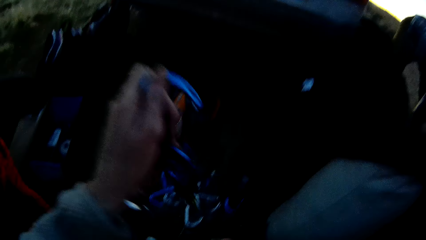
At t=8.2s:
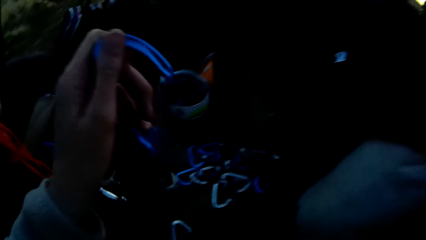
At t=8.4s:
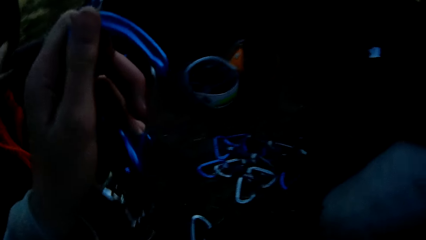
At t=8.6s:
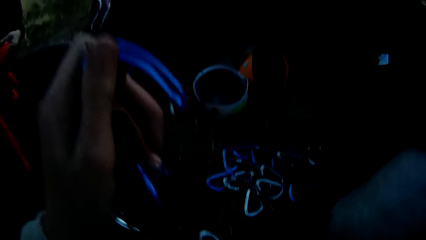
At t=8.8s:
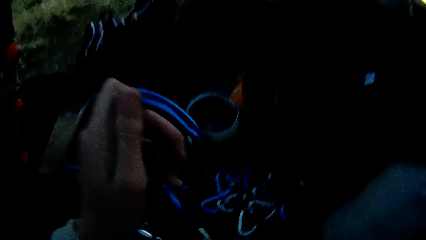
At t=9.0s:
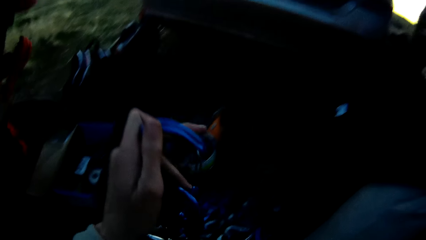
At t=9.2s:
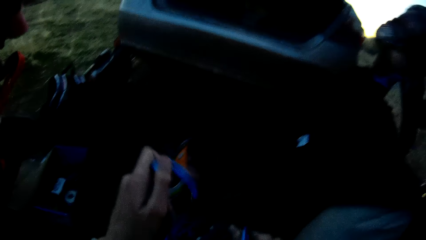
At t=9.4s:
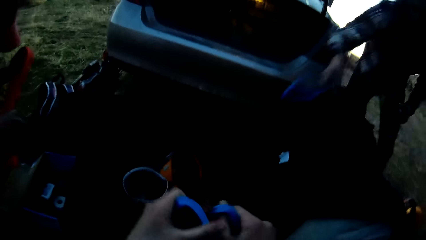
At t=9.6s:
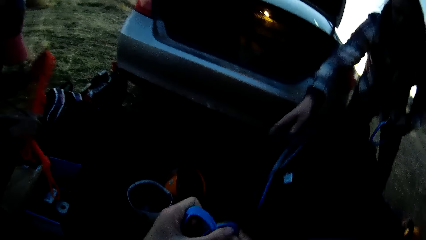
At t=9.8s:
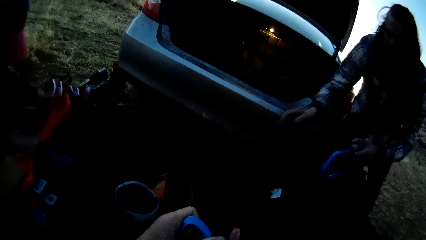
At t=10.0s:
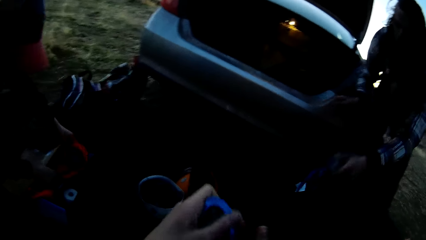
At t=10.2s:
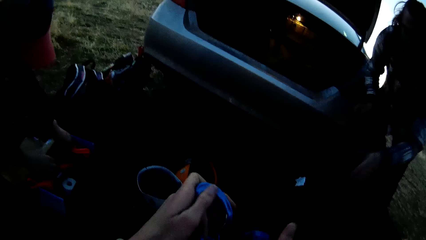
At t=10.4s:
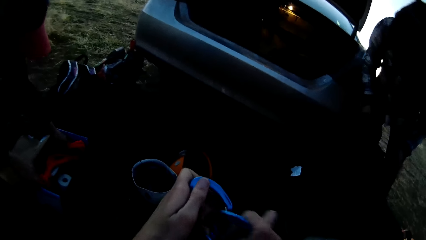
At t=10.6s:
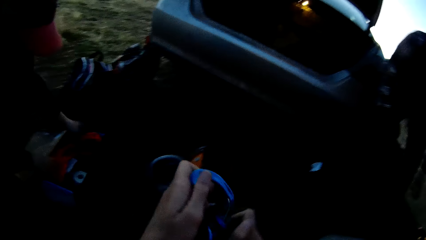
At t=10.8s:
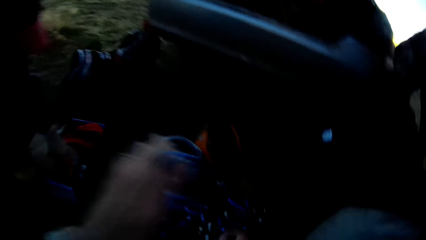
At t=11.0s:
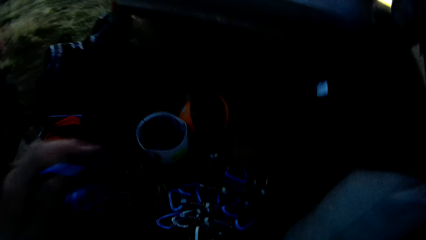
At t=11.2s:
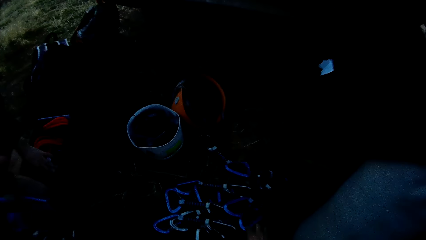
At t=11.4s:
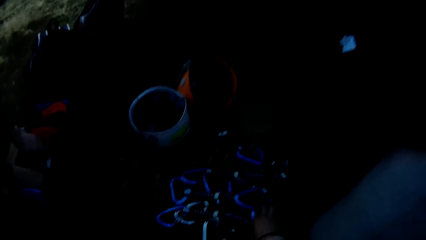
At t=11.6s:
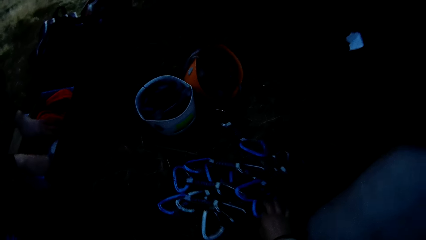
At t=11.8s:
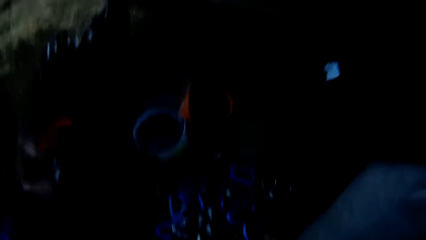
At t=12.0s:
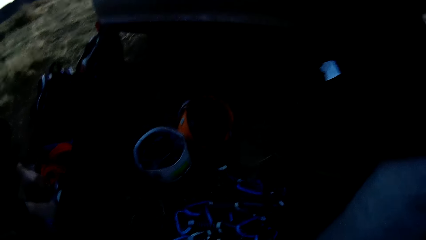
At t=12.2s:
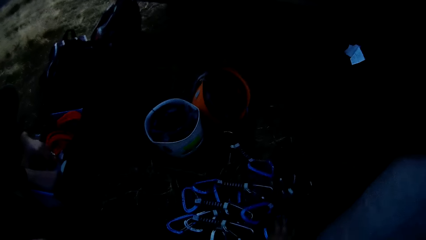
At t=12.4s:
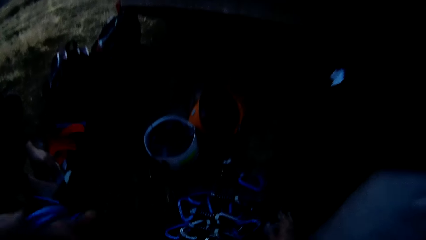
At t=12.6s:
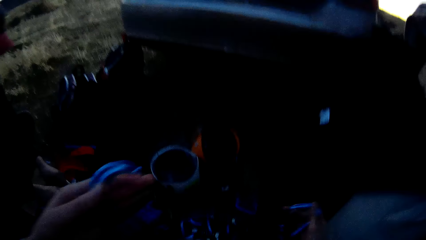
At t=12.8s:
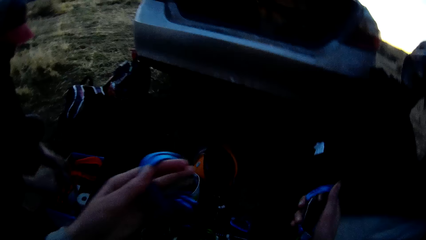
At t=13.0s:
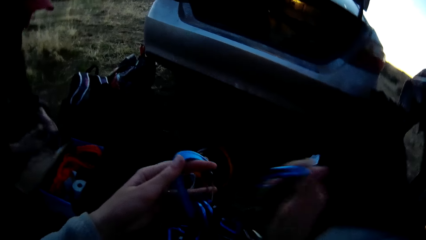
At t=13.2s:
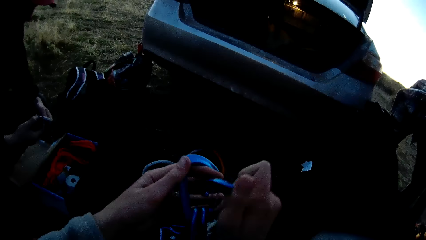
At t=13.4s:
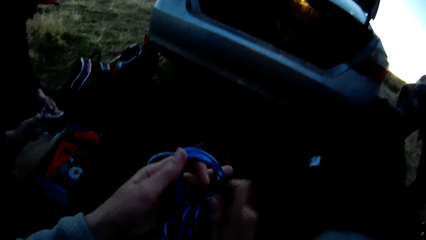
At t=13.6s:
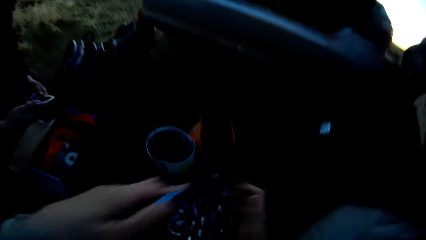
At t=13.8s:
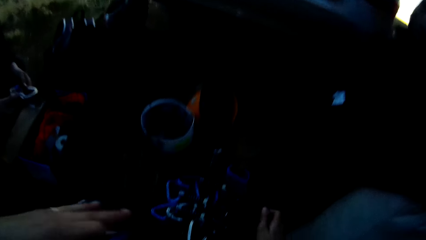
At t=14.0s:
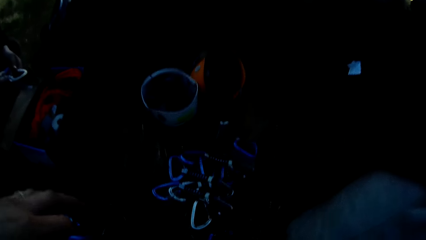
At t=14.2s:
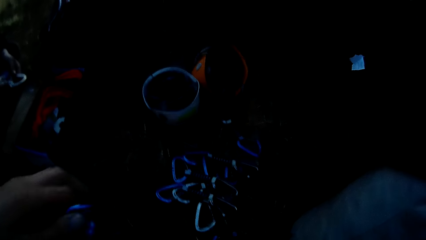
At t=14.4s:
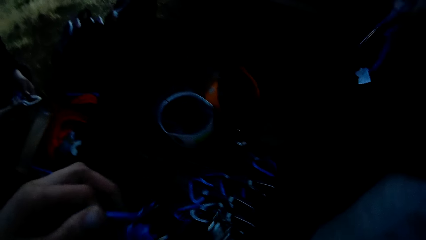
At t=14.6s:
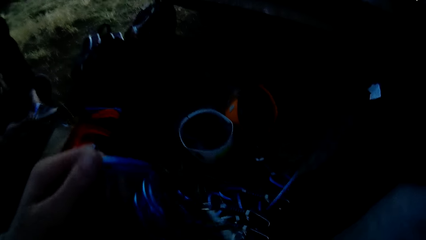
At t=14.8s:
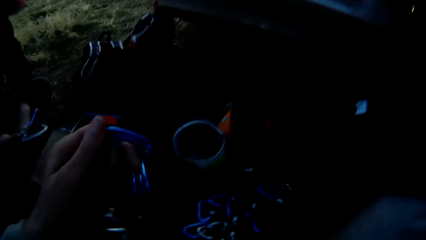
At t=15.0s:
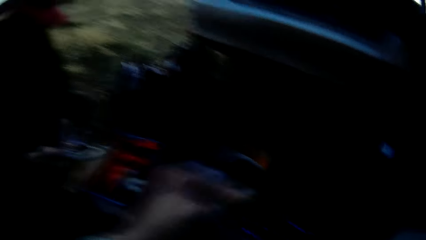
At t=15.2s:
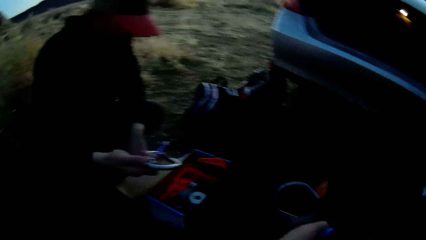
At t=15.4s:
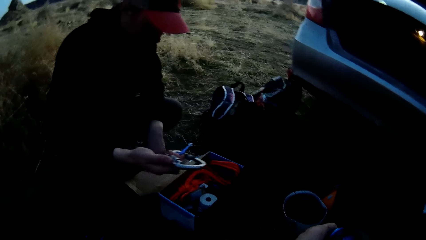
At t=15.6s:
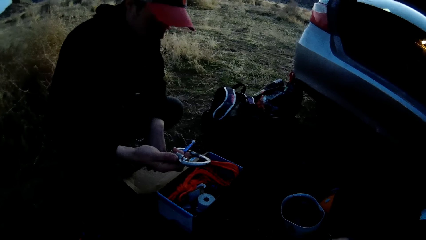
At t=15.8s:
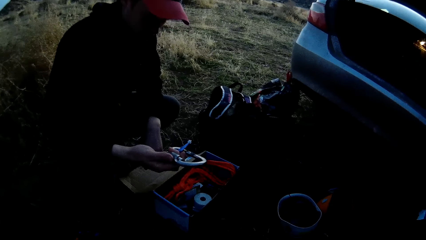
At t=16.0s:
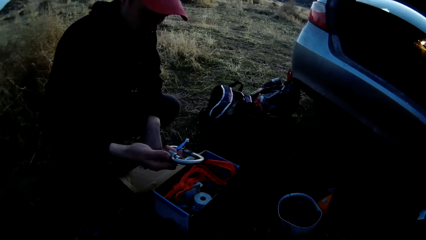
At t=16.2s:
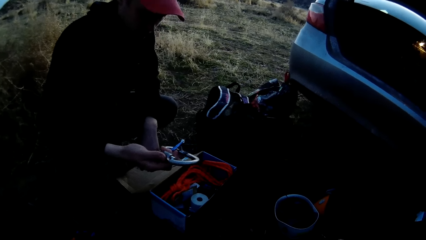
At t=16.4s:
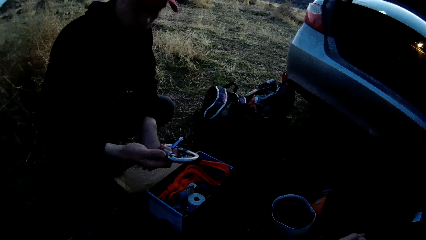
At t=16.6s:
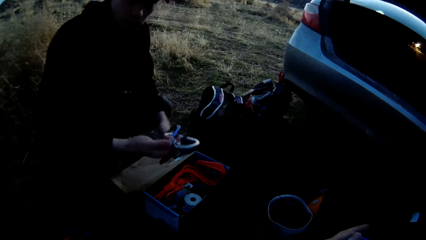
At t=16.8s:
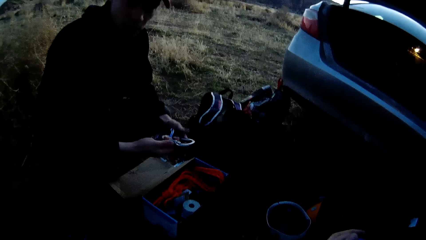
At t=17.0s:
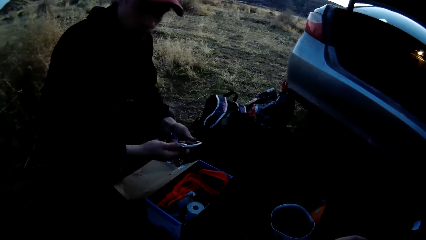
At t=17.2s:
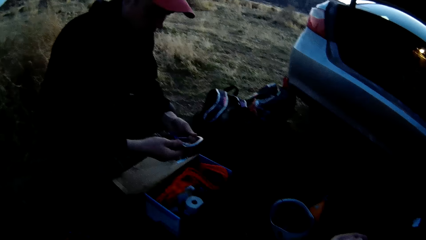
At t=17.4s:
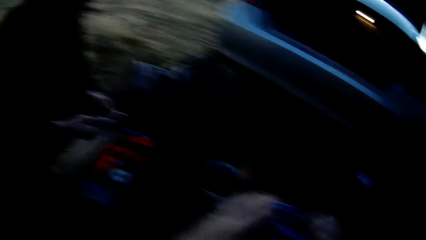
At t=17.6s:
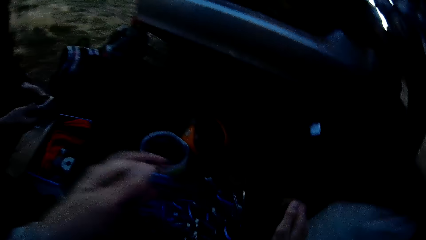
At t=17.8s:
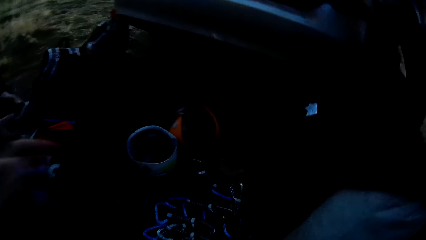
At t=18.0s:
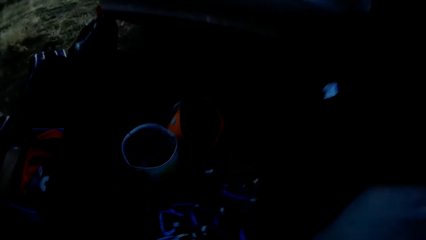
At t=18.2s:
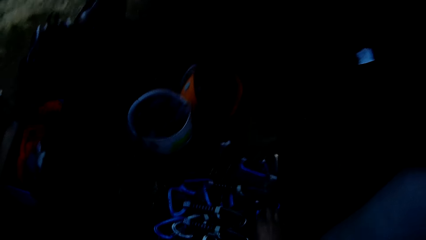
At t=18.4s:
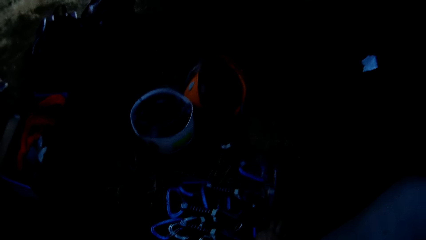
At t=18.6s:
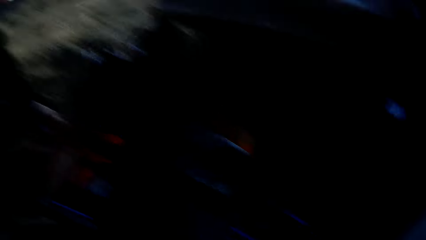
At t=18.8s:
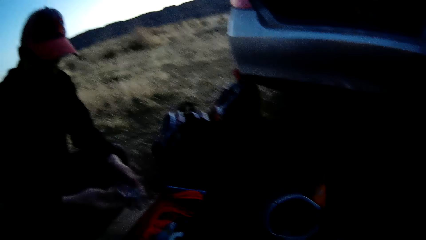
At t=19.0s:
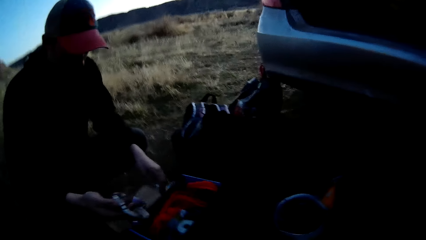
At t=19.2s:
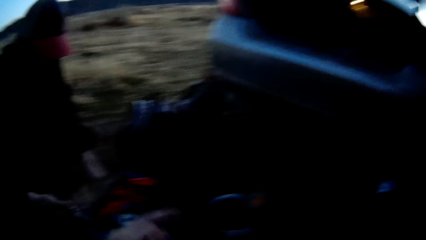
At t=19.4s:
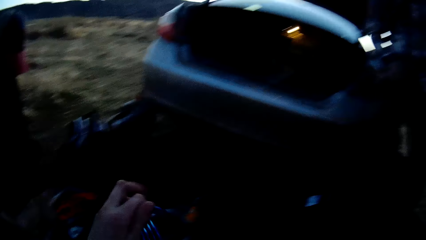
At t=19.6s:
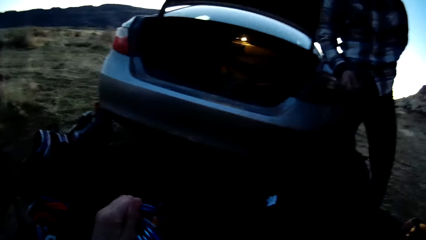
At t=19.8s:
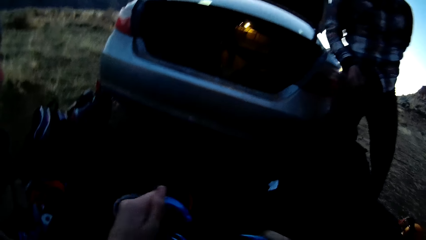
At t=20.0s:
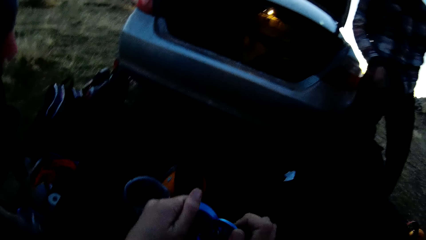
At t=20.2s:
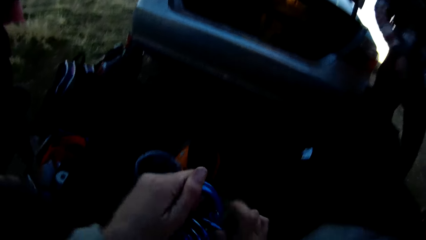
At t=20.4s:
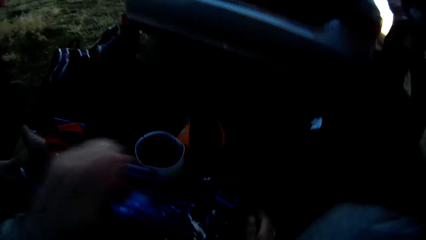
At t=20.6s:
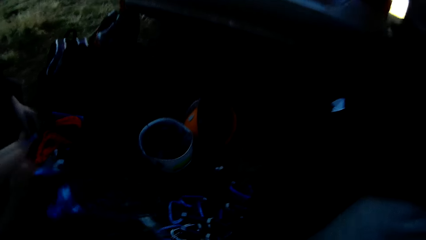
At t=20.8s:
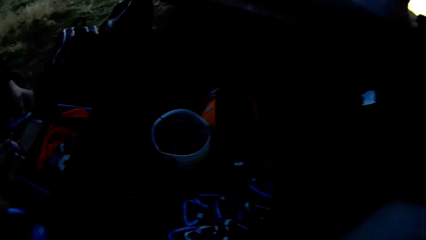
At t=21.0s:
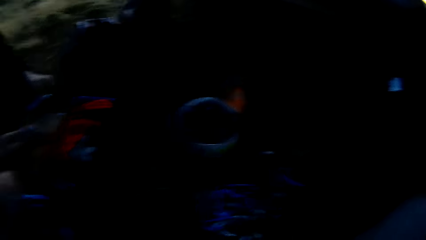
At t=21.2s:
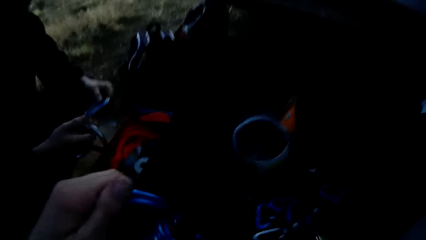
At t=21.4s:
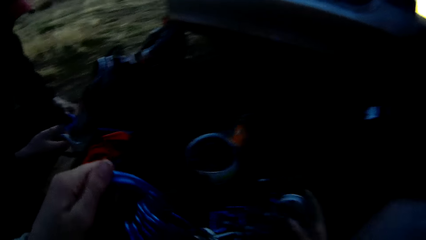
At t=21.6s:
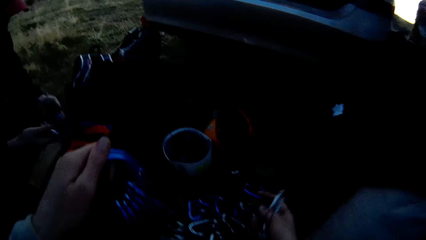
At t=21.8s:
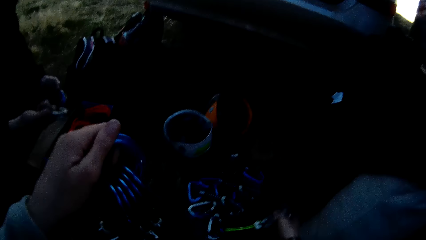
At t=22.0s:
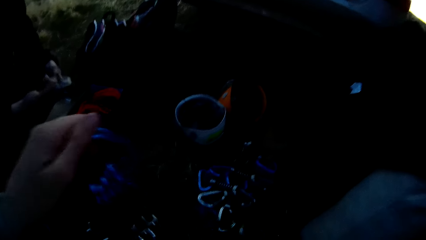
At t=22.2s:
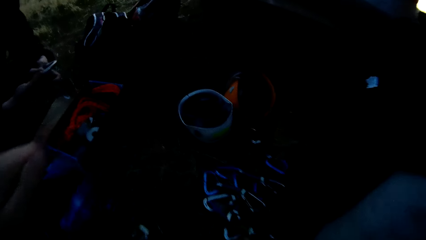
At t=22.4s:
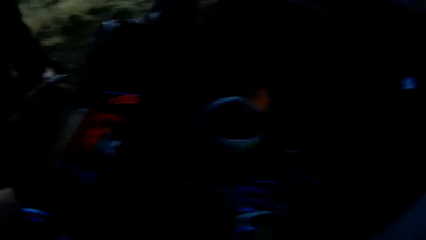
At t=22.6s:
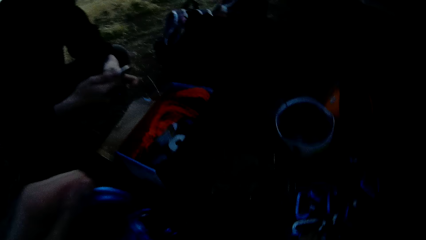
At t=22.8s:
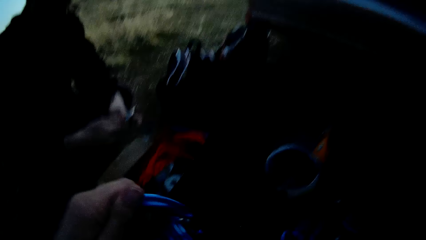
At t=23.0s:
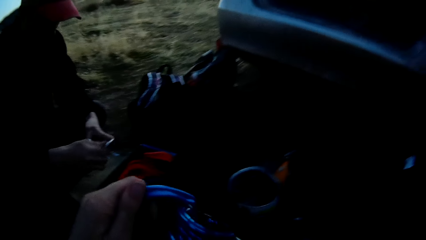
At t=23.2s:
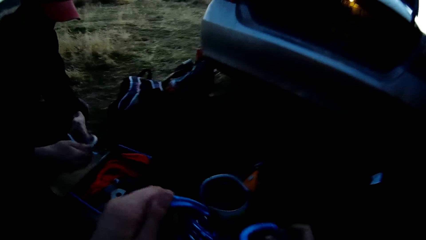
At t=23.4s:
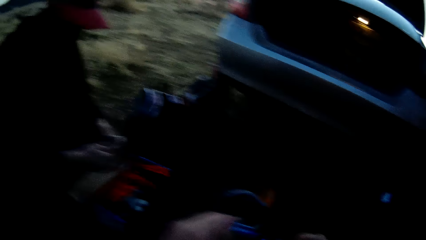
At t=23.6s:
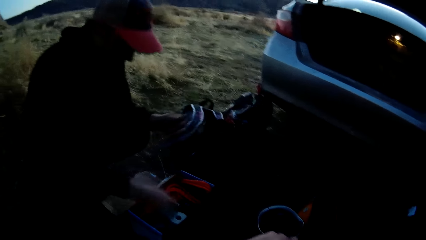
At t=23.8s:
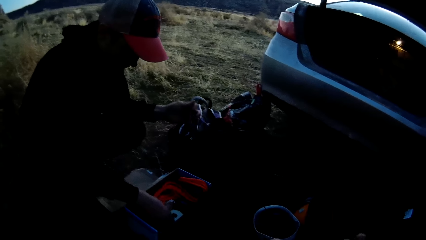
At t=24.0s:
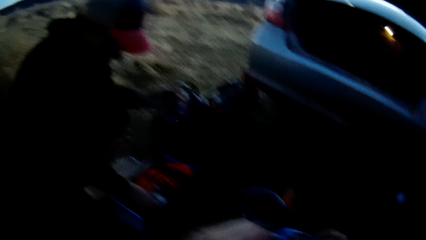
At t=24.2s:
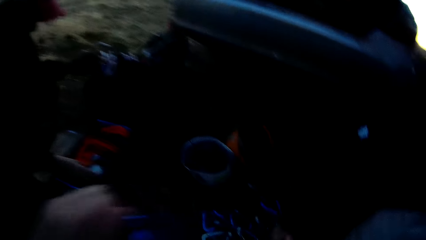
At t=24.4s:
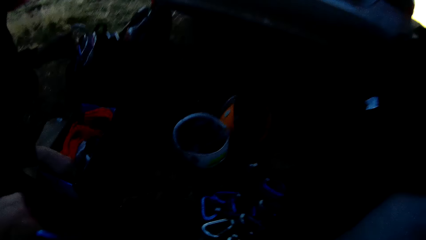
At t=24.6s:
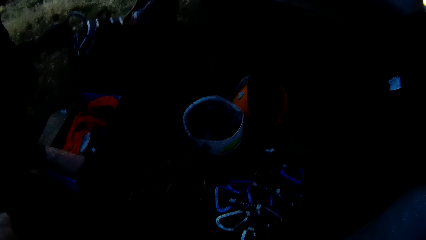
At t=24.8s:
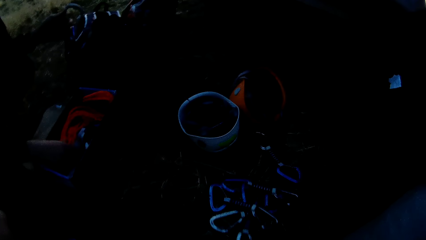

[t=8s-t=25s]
The camera wearer adds the carabiner onto the hook. They pick the carabiner. They add the carabiner onto the hook. A man holds out a ring. The camera wearer looks at the man. They pick the carabiner. They add the carabiner onto the hook. They put the carabiner down.
